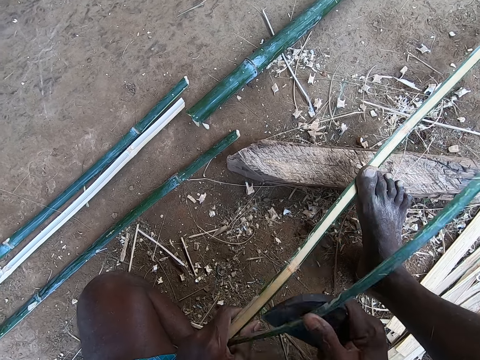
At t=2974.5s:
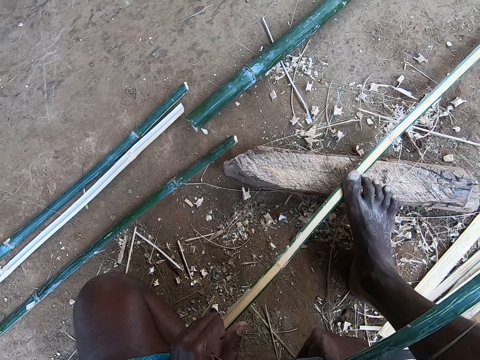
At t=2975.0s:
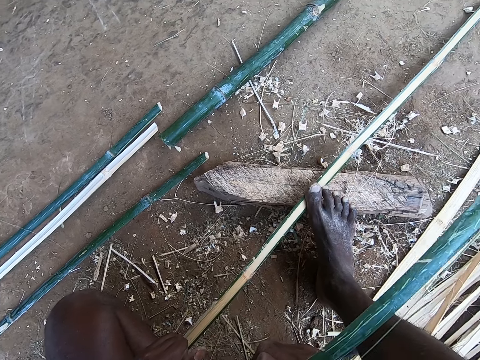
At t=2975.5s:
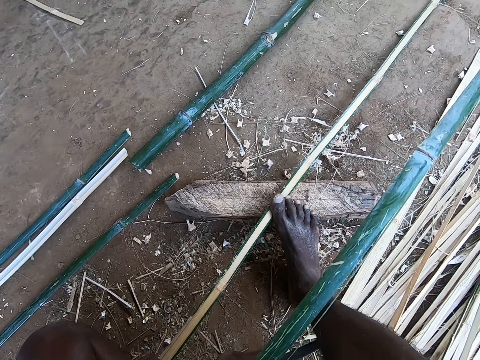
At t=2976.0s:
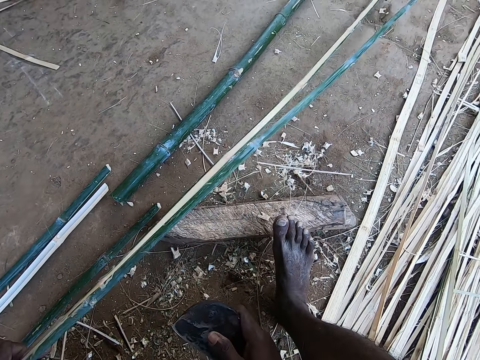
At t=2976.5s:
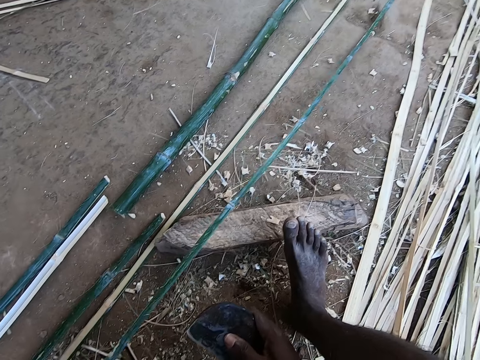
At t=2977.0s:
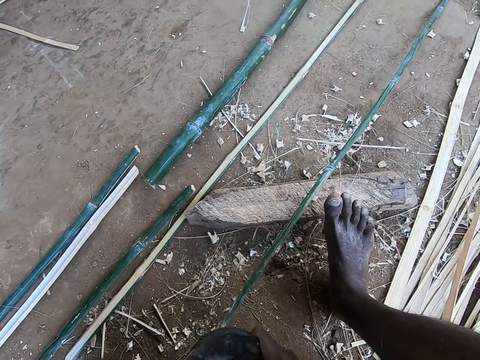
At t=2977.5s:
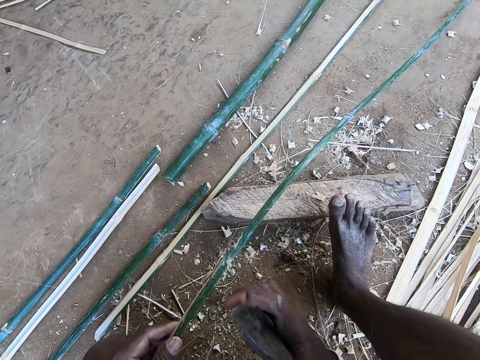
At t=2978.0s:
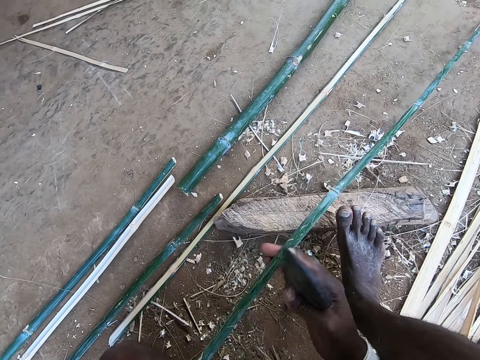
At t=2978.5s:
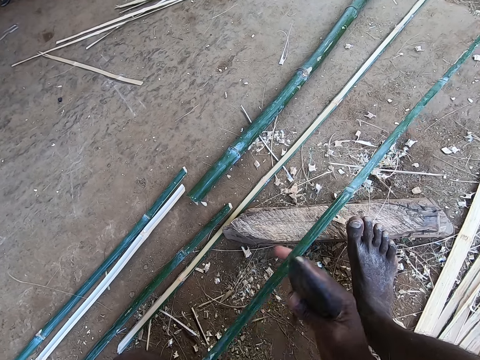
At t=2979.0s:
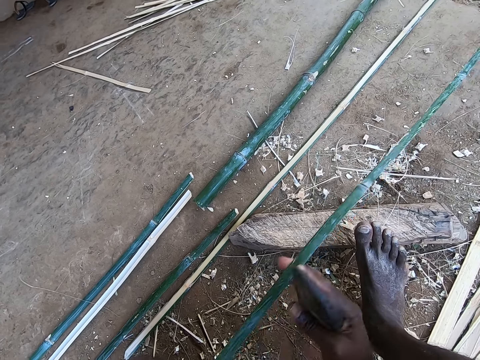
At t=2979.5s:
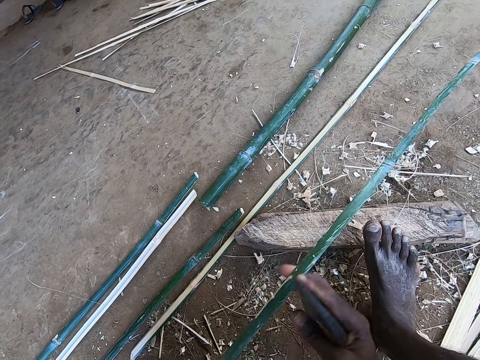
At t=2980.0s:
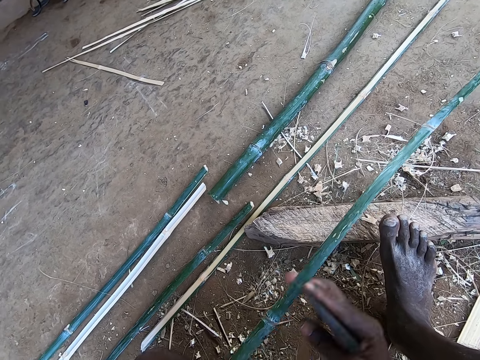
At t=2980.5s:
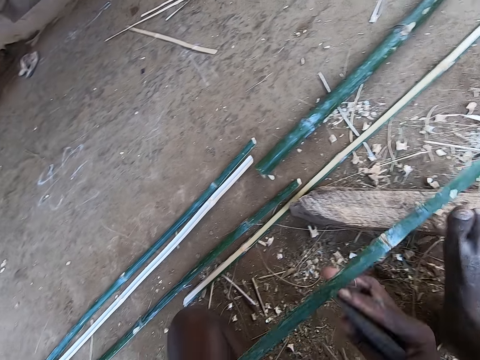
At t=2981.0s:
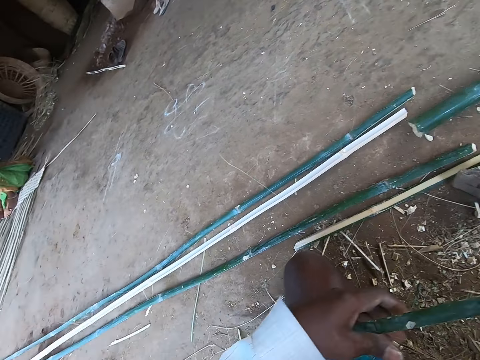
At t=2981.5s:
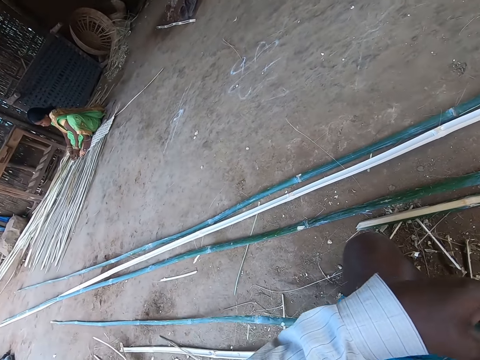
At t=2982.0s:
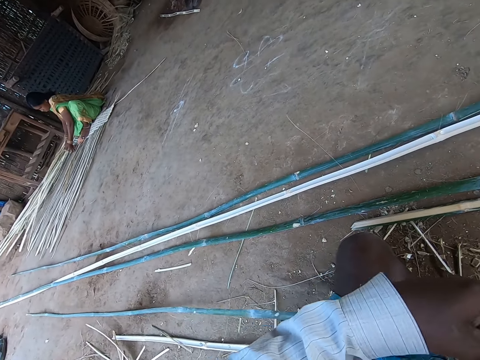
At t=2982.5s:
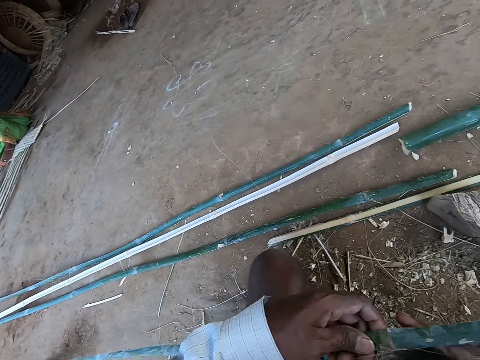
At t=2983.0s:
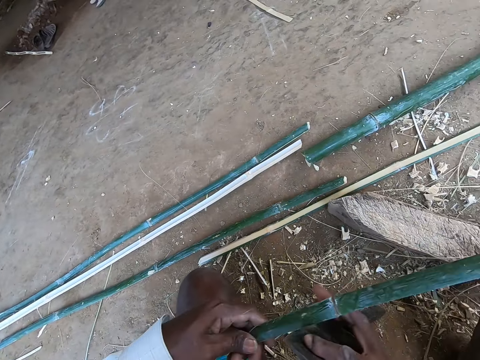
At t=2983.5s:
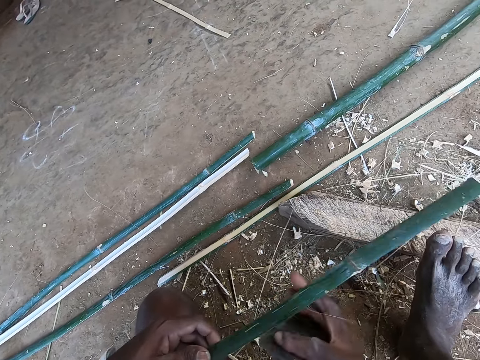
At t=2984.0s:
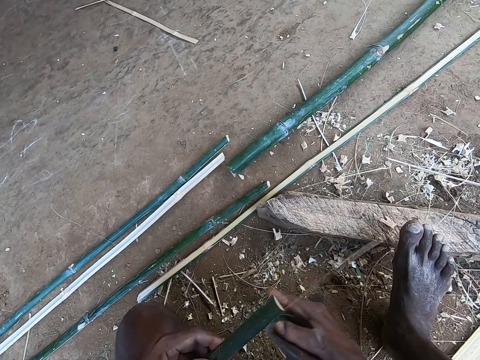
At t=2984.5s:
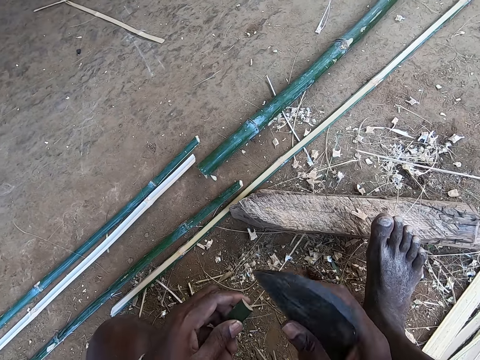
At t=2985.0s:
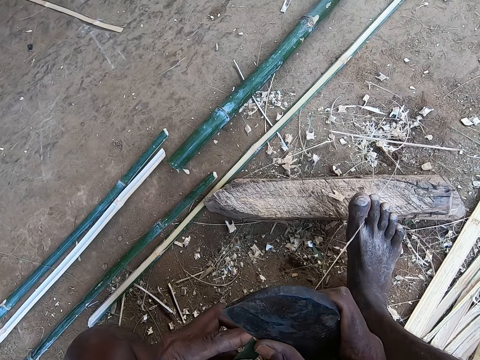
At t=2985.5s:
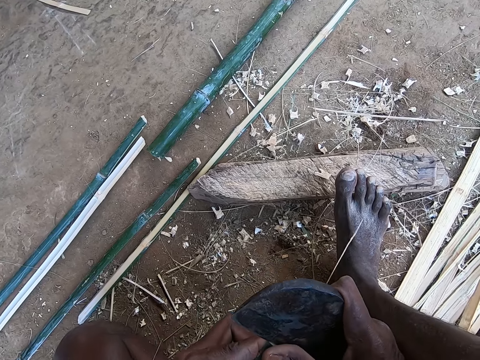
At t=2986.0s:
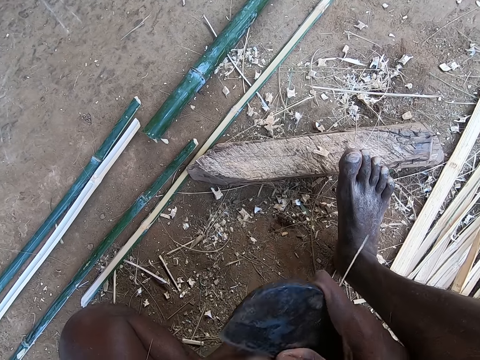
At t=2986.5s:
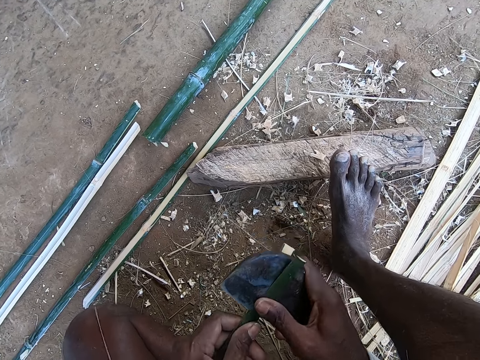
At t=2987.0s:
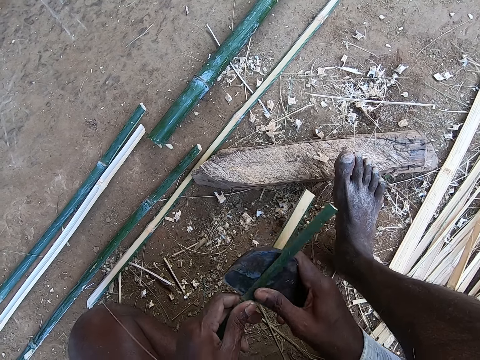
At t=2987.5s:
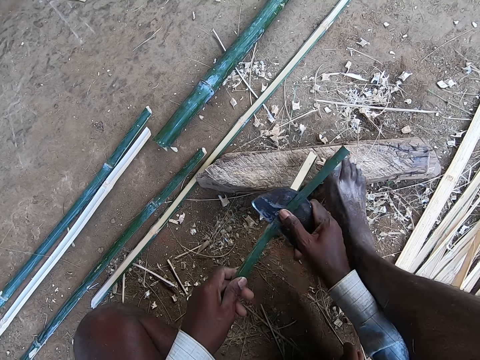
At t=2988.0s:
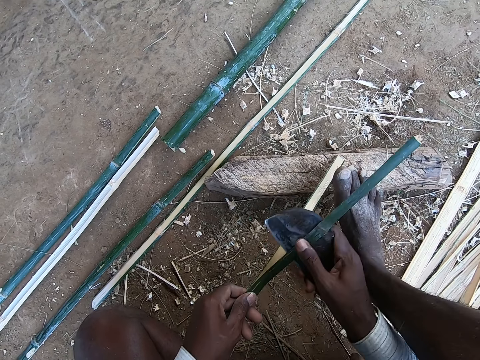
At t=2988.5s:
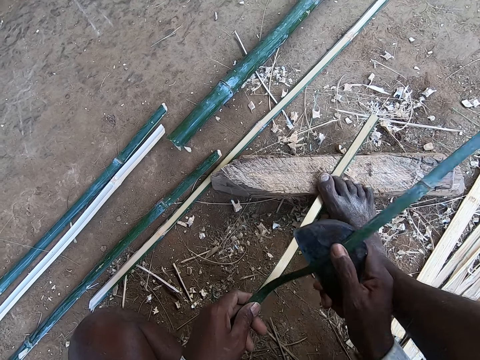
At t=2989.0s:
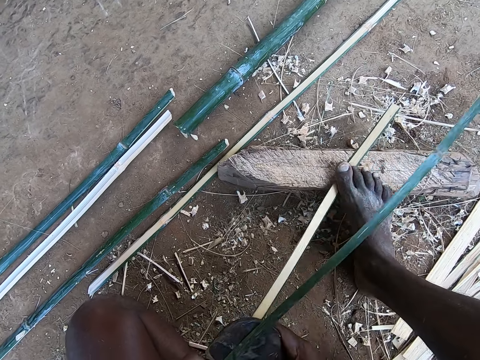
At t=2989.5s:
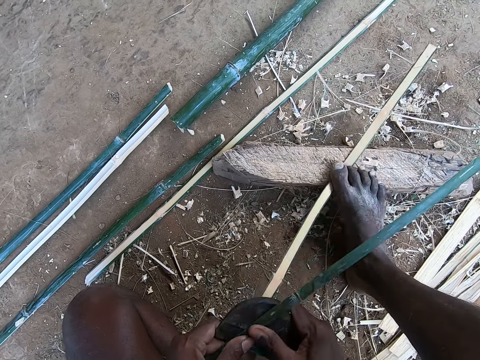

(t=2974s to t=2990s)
The camera wearer drops the bamboo sticks on the stick with his left hand. He scrapes the bamboo stick with the kukri in his right hand. He pulls the bamboo with both hands and looks around. The woman weaves some bamboo sticks together with both hands. The camera wearer places the kukri in his right hand on the bamboo in his left hand. He splits the bamboo in his left hand into halves with the kukri in his right hand.

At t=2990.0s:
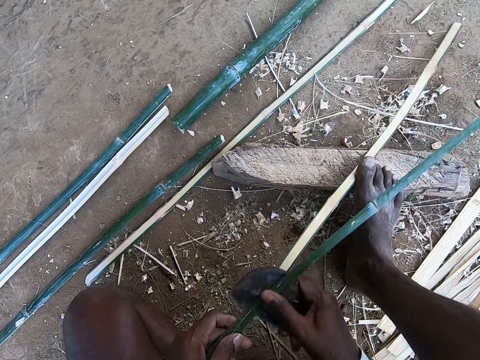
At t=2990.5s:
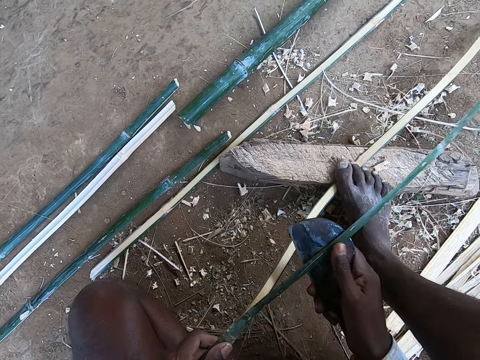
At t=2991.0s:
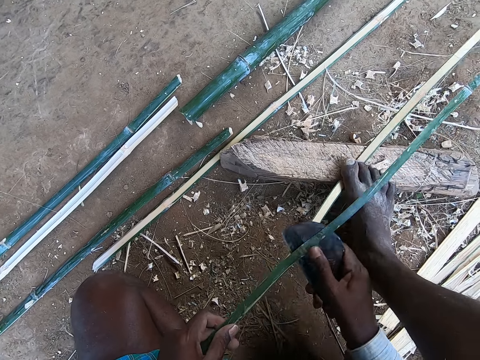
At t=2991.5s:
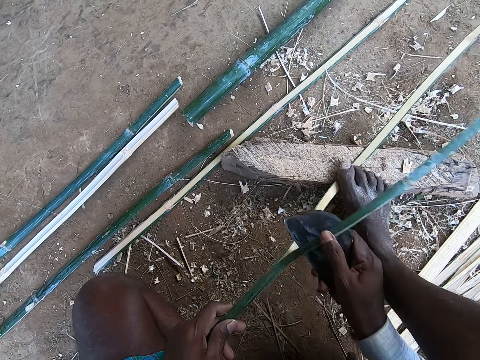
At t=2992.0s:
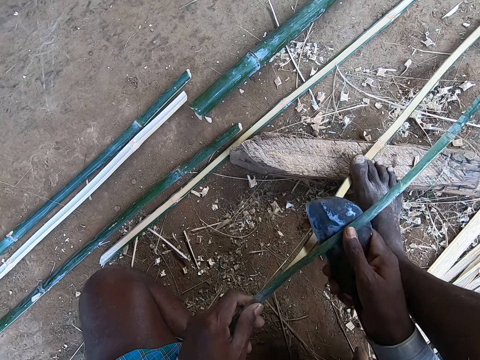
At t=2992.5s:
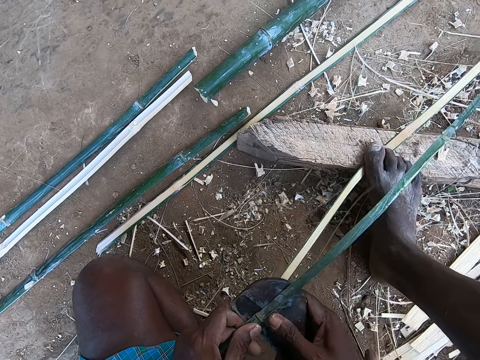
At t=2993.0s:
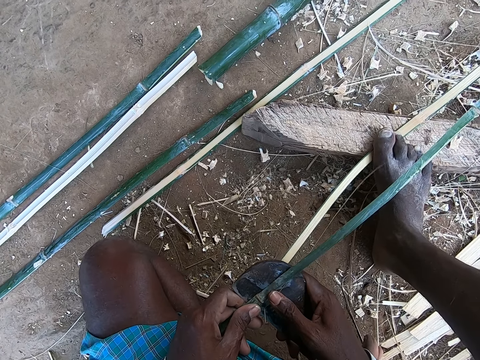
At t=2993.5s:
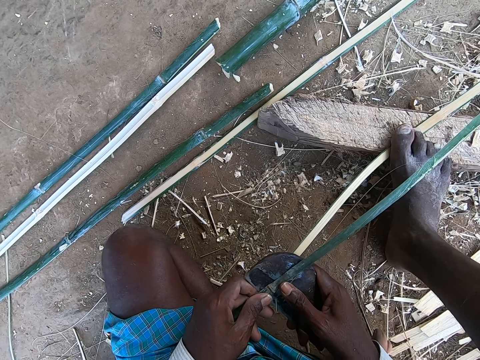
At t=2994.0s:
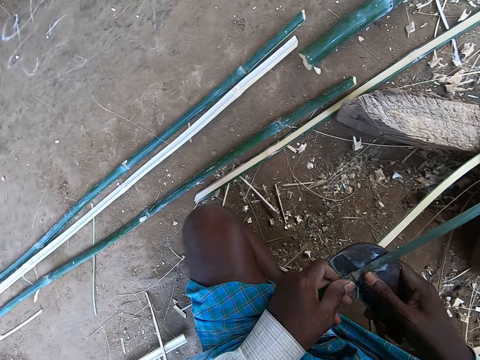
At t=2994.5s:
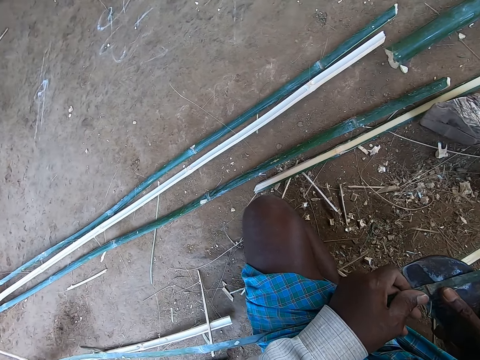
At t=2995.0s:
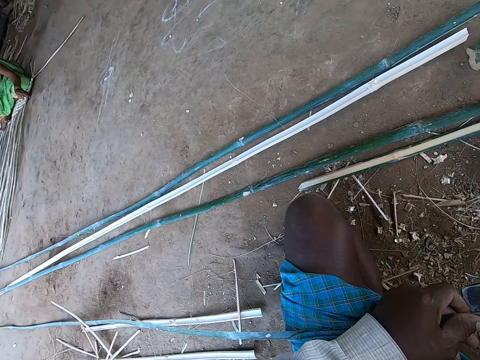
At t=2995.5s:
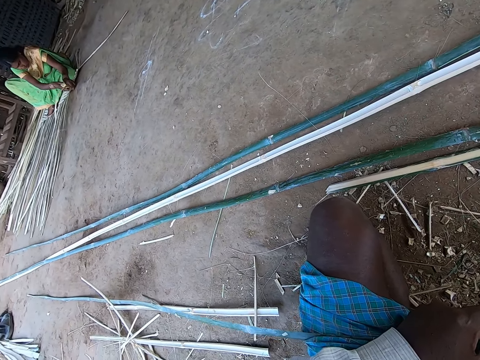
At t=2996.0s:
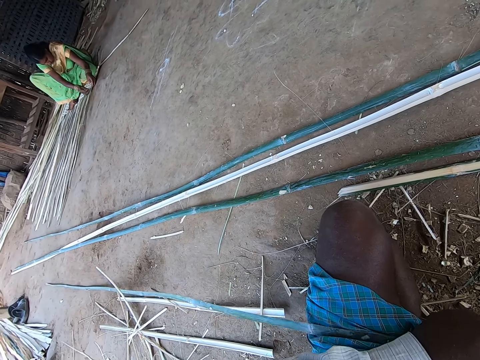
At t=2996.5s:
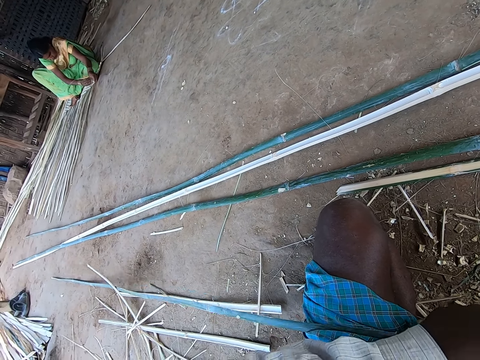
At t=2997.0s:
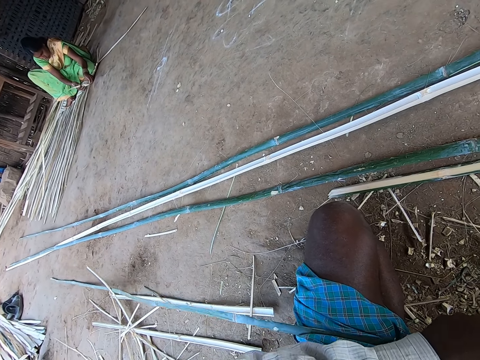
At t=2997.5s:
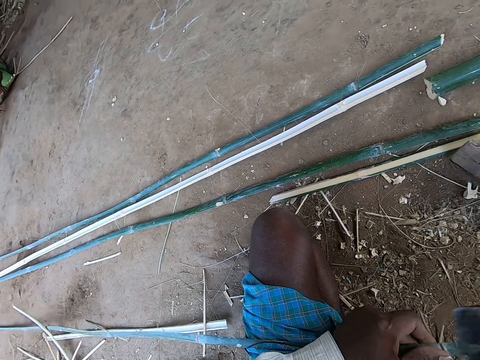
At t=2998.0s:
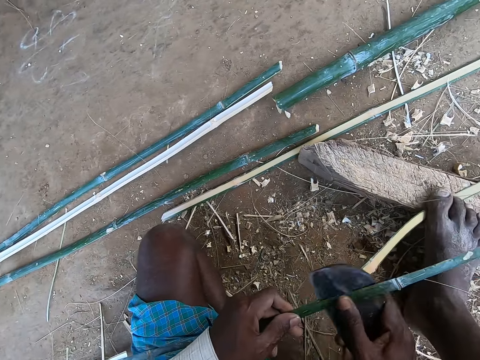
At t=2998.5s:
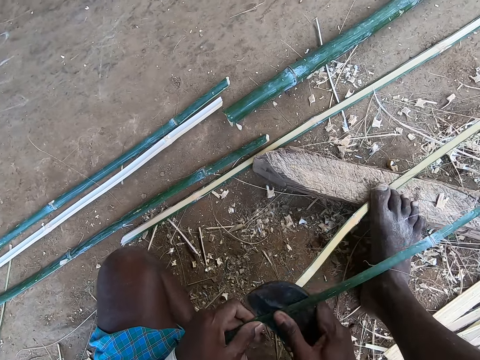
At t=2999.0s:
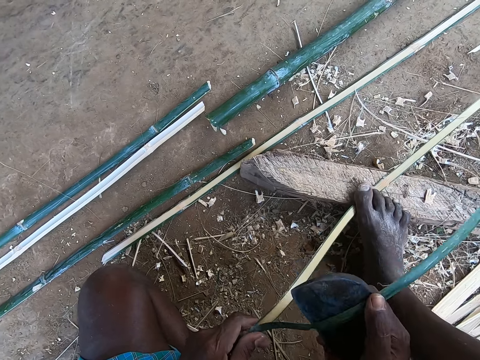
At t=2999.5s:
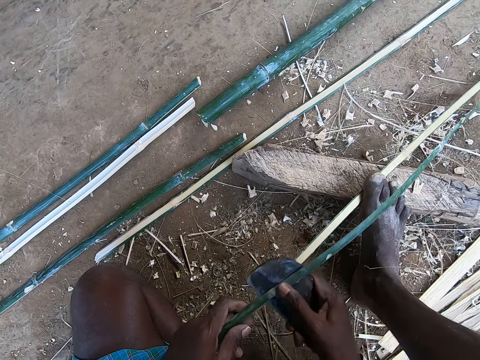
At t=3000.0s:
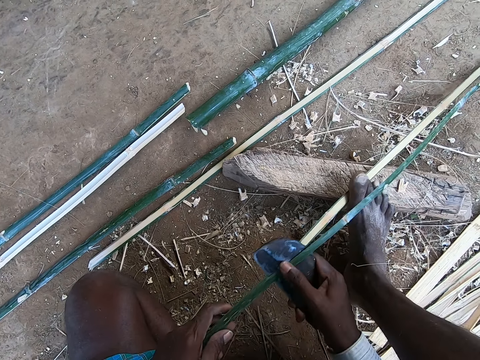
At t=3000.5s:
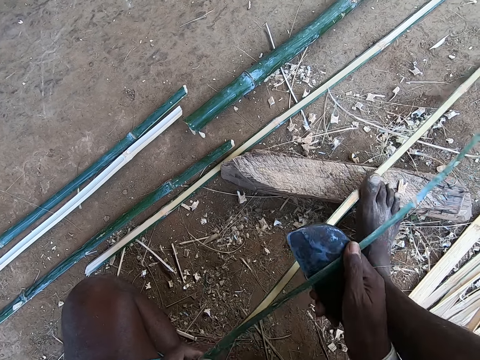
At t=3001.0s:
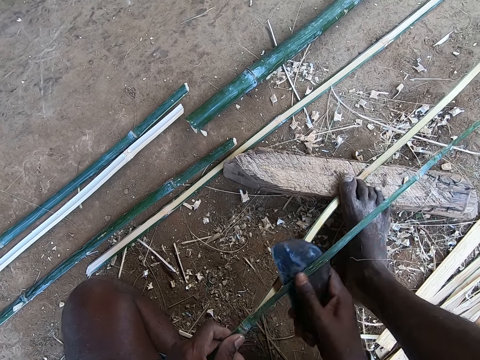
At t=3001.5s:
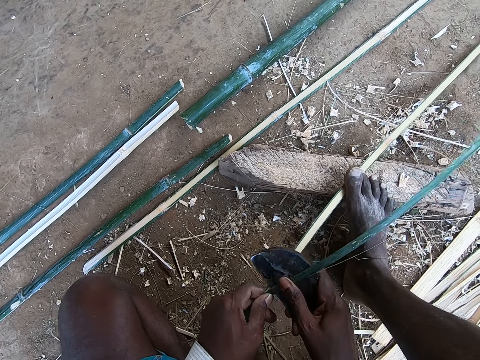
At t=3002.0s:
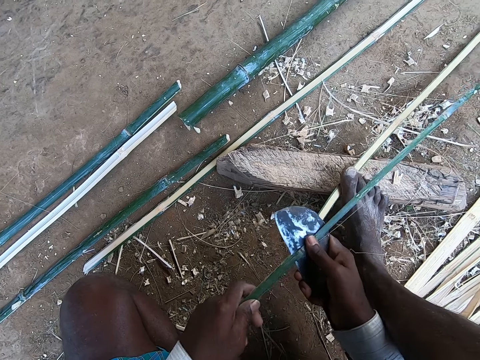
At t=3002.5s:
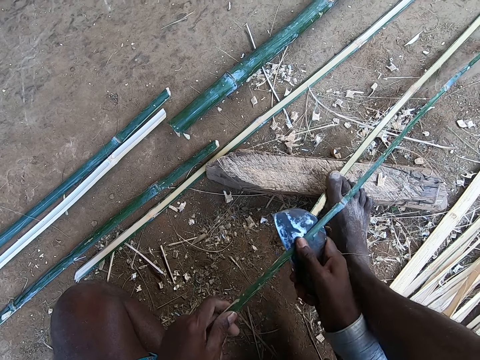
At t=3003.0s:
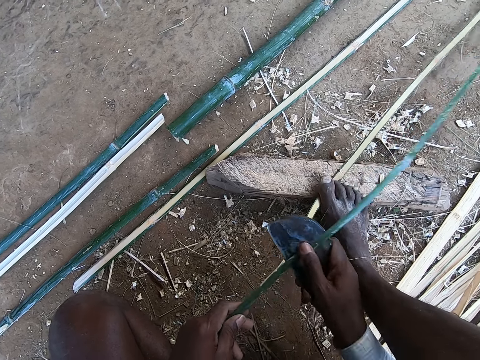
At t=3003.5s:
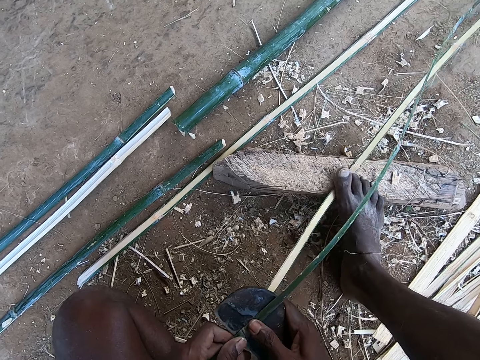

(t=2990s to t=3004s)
A man interacts with the camera wearer. The camera wearer holds the stick. The woman weaves bamboo strips with her hands. The camera wearer splits the bamboo in his left hand into halves with the kukri in his right hand.
